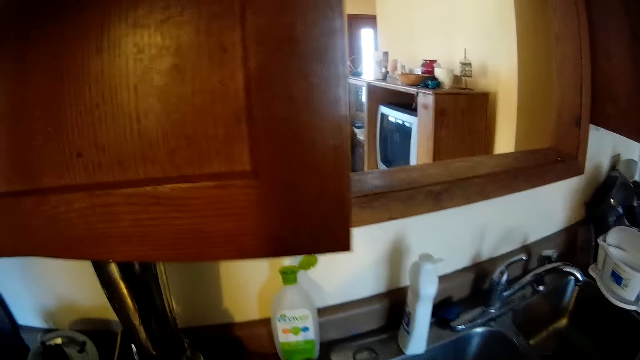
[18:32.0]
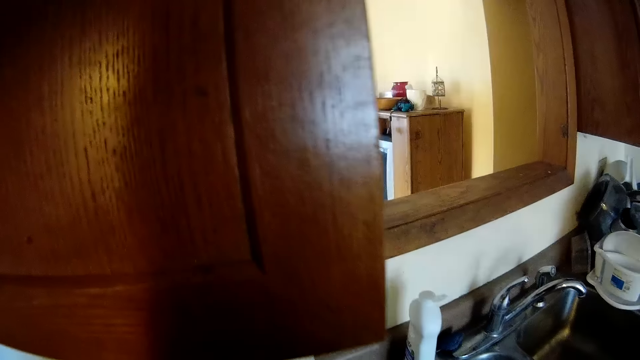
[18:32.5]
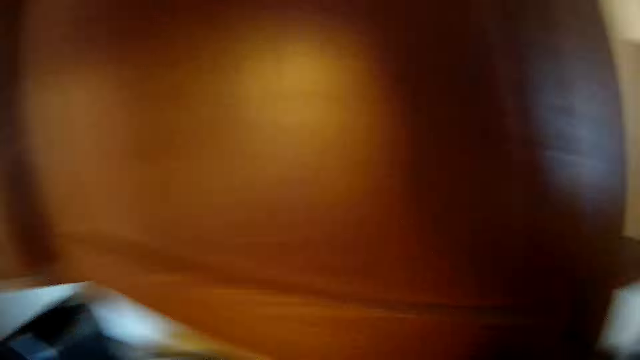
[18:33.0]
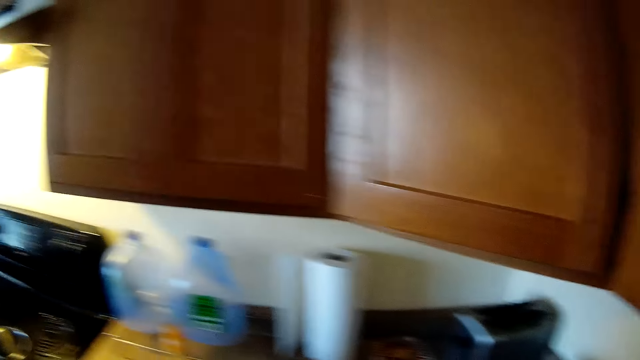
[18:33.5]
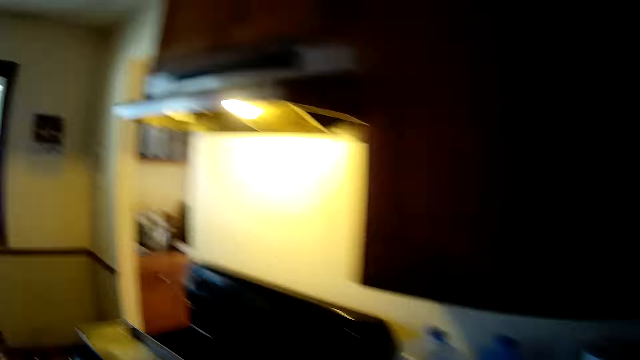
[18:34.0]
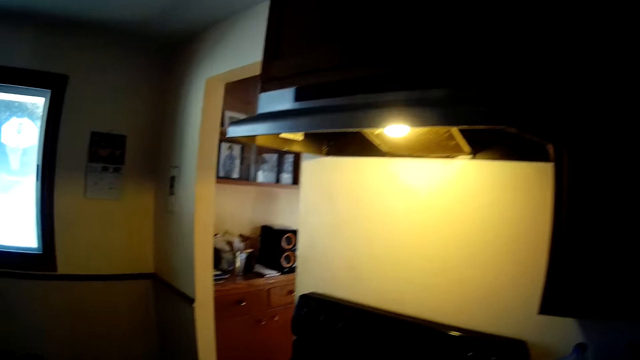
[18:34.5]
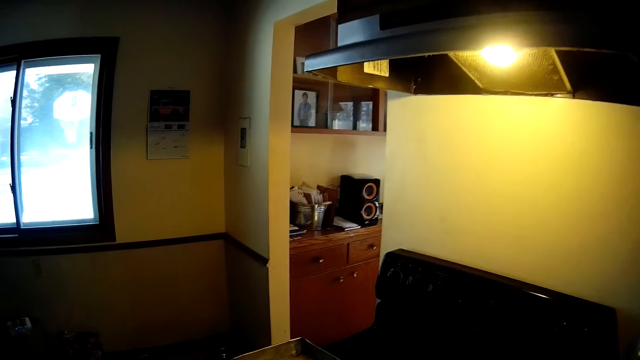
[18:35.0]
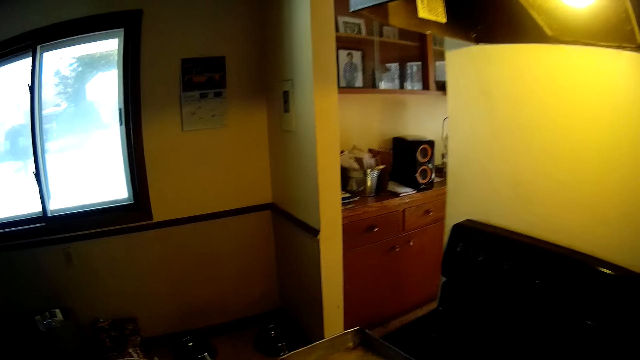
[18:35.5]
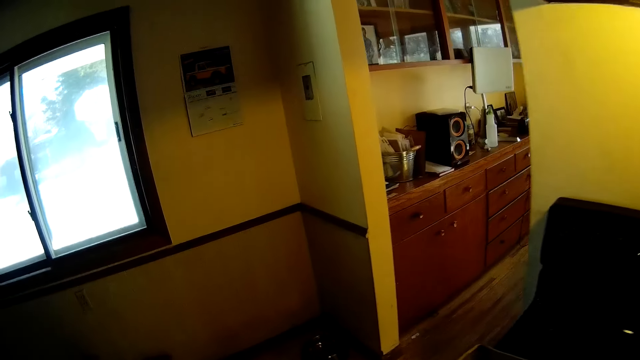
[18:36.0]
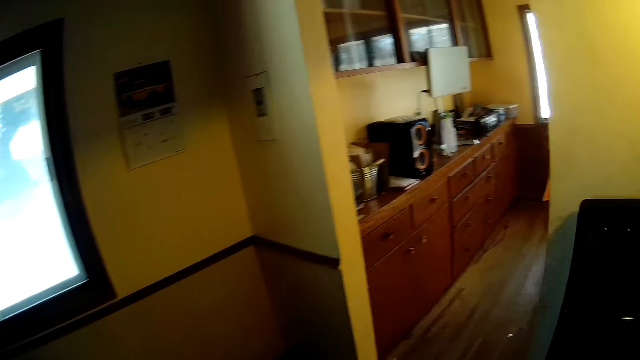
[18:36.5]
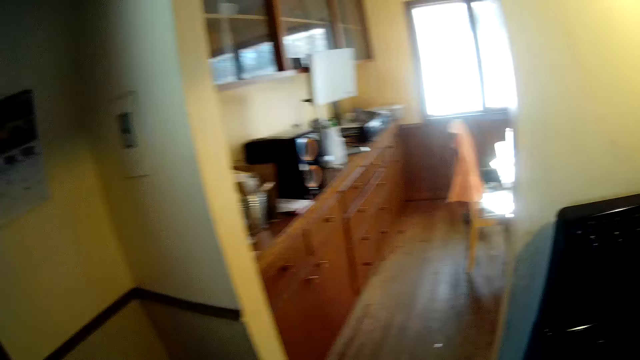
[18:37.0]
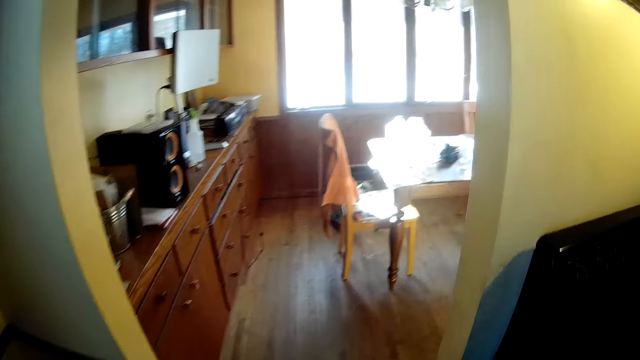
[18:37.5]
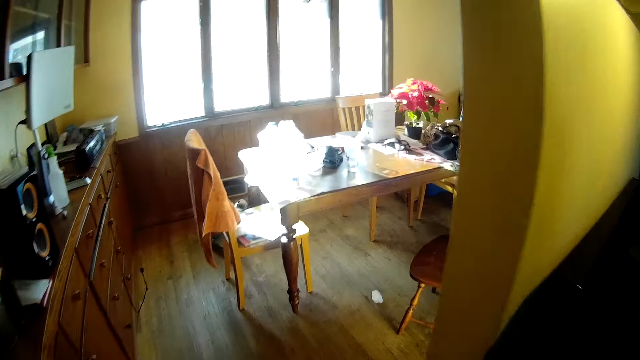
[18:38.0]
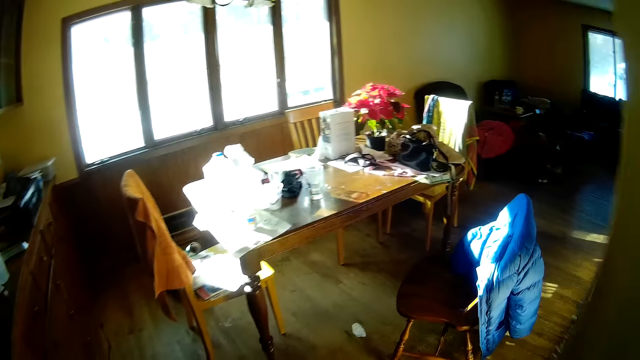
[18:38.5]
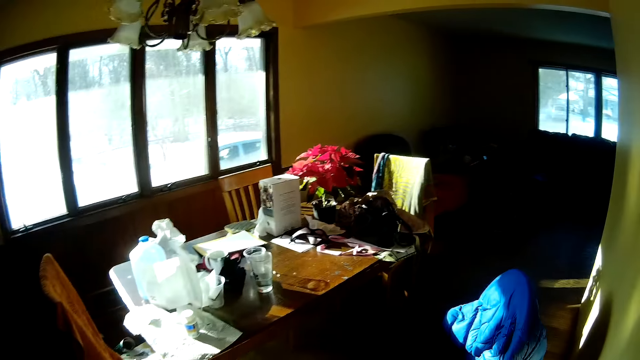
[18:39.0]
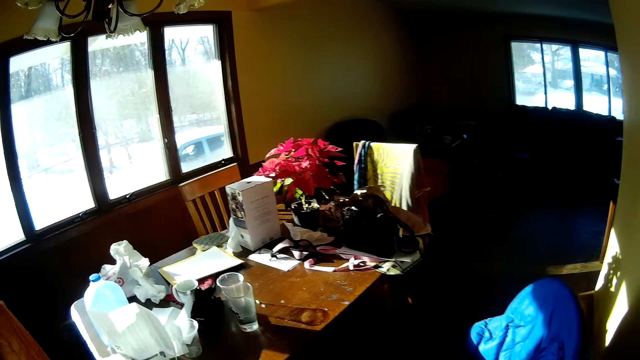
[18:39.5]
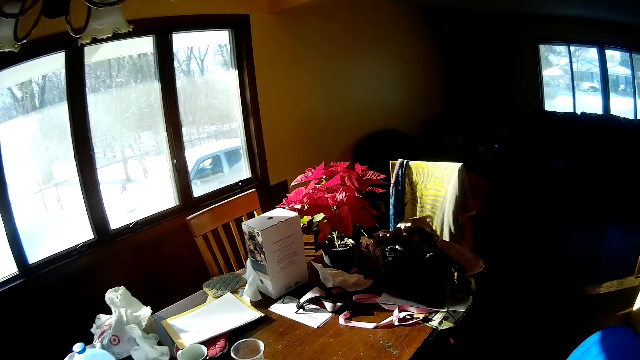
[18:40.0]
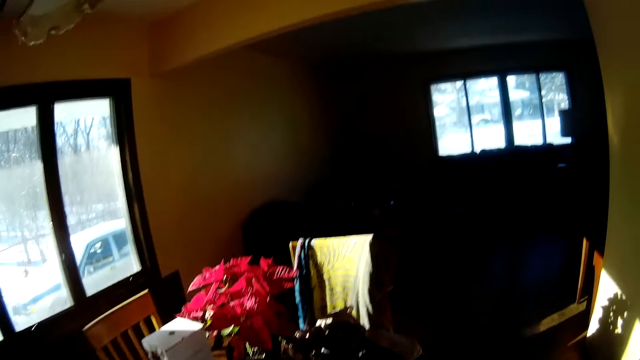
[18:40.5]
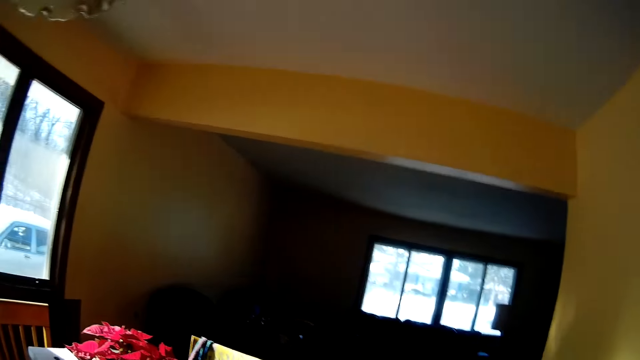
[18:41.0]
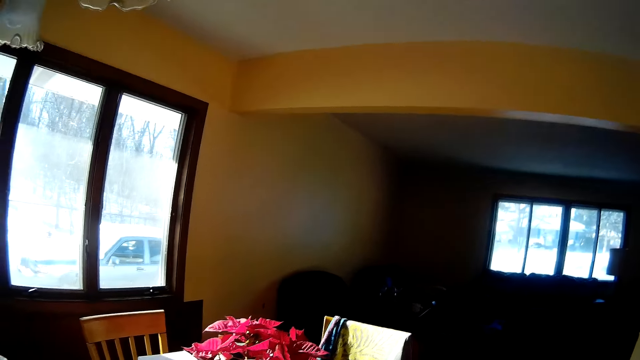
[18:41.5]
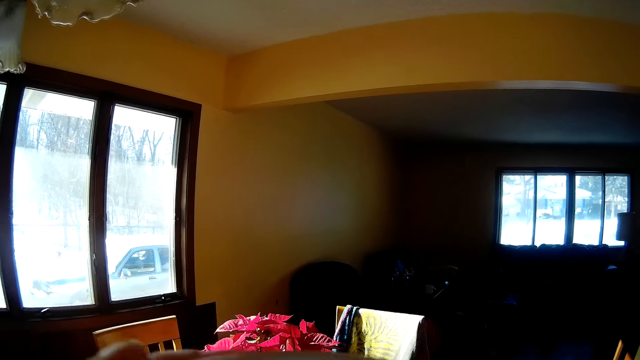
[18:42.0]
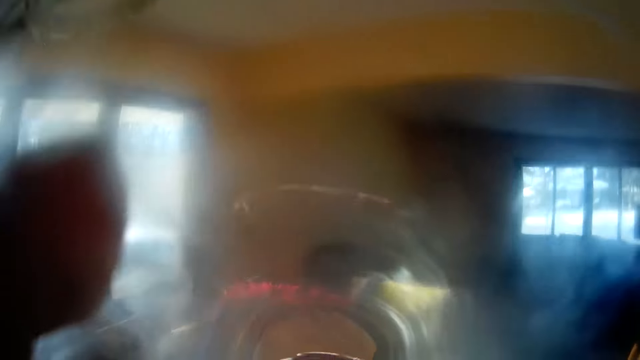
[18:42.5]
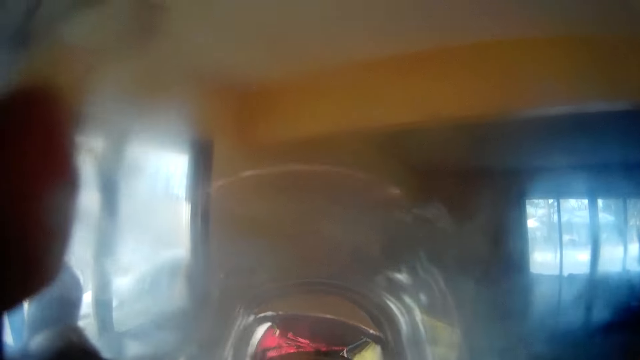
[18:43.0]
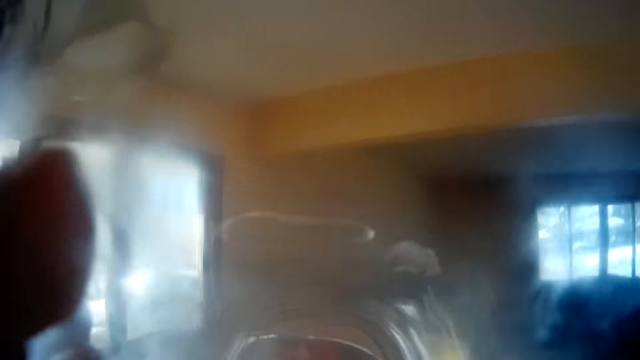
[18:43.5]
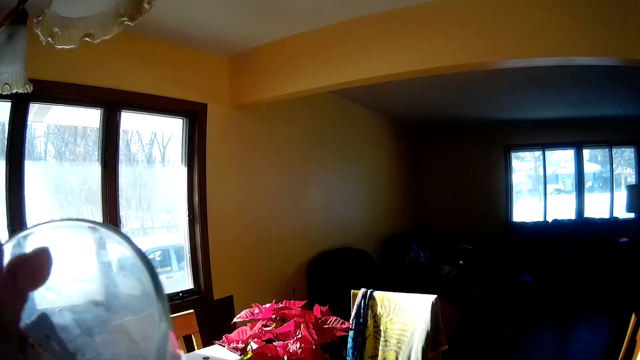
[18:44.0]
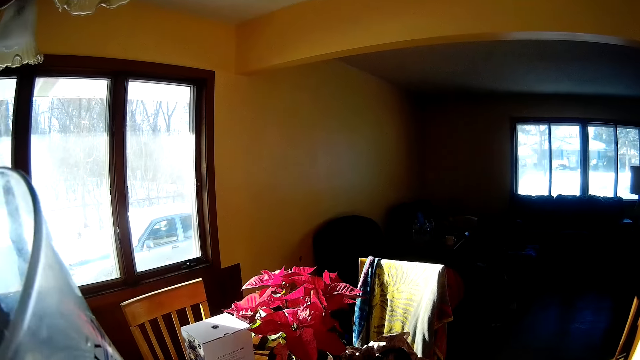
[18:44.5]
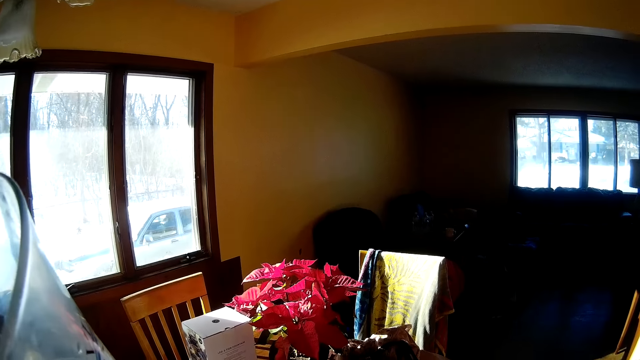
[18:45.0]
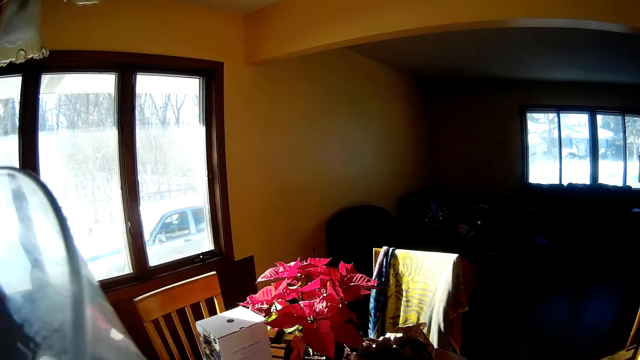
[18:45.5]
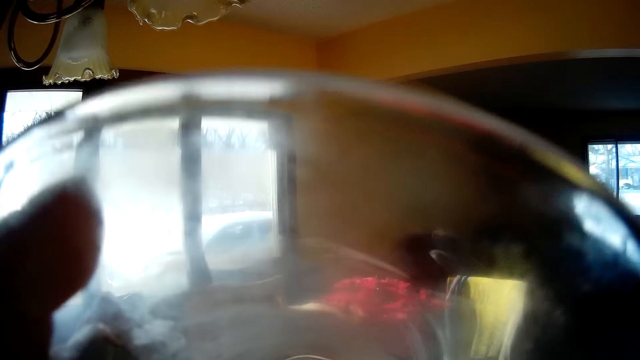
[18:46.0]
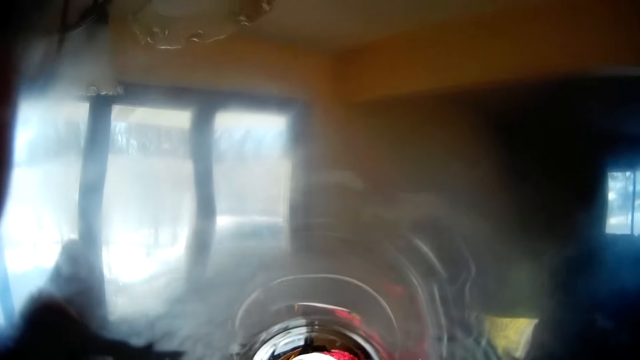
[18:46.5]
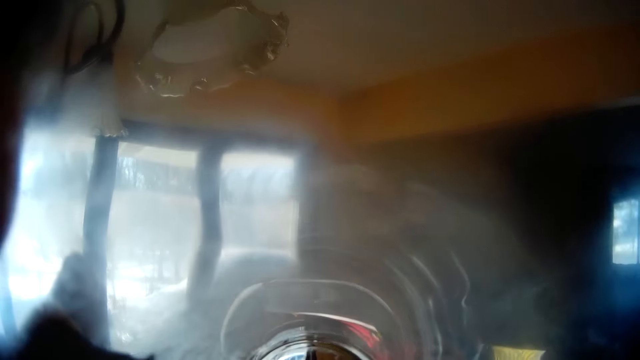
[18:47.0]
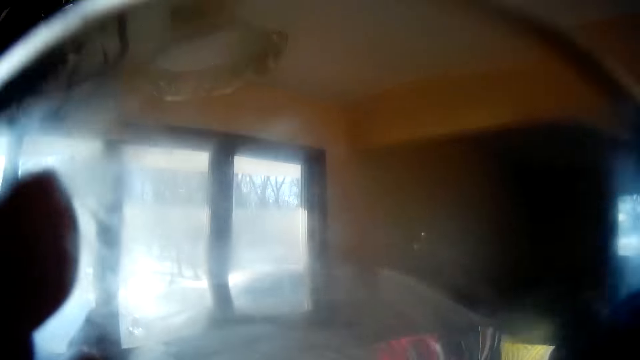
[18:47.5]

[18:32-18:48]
The camera wearer looks around. He walks into the dining room. He drinks water from a cup in his left hand.
